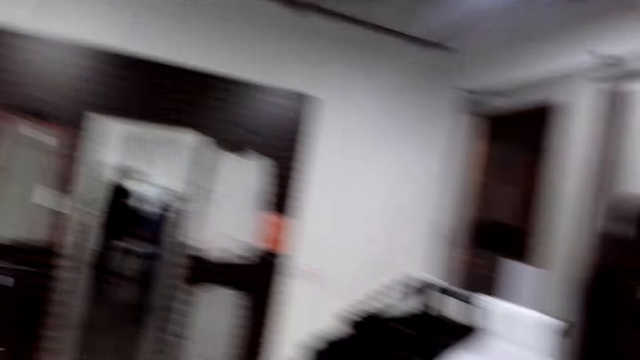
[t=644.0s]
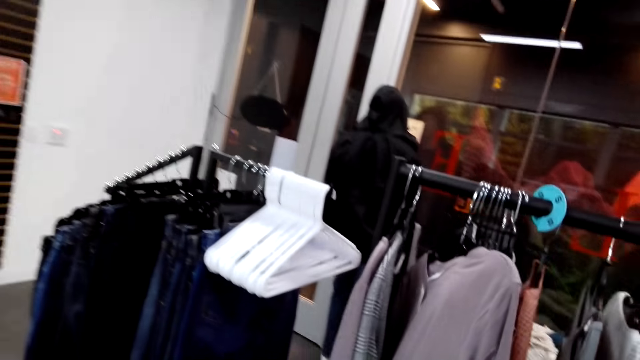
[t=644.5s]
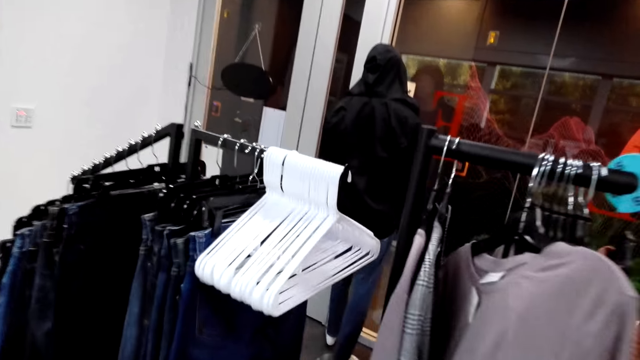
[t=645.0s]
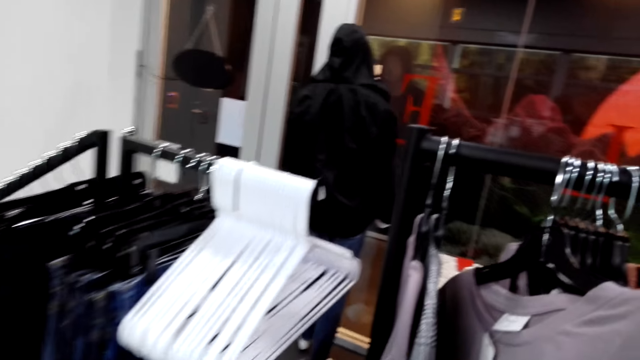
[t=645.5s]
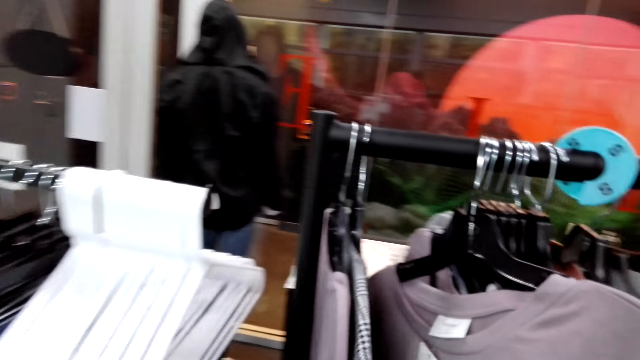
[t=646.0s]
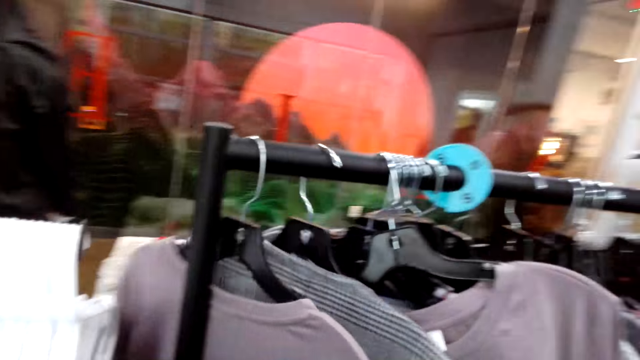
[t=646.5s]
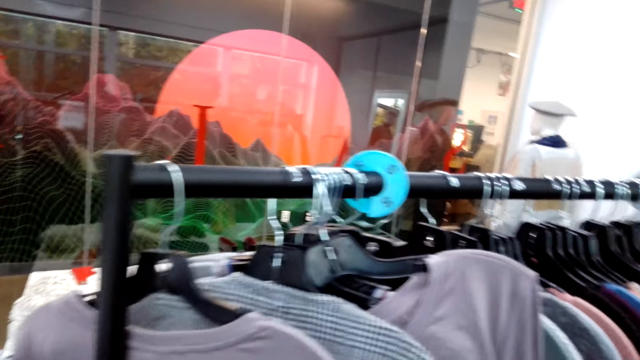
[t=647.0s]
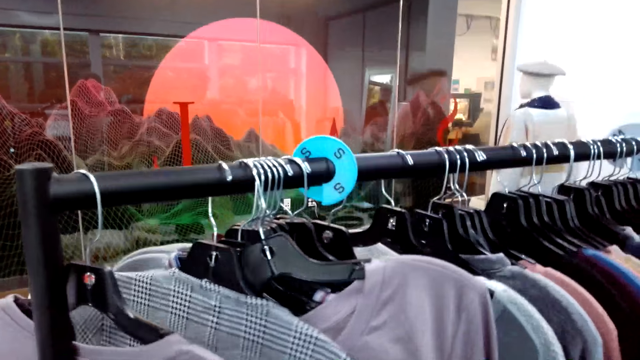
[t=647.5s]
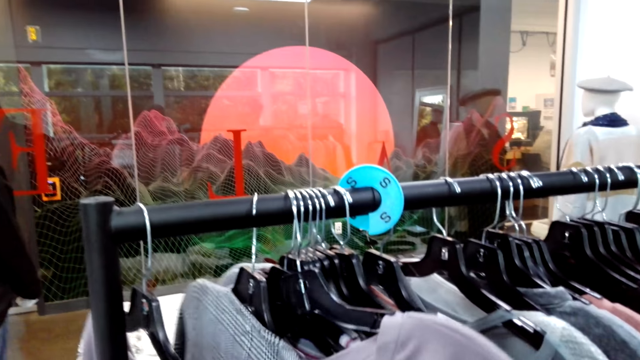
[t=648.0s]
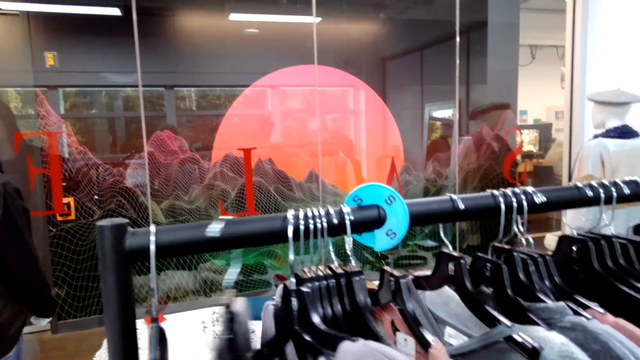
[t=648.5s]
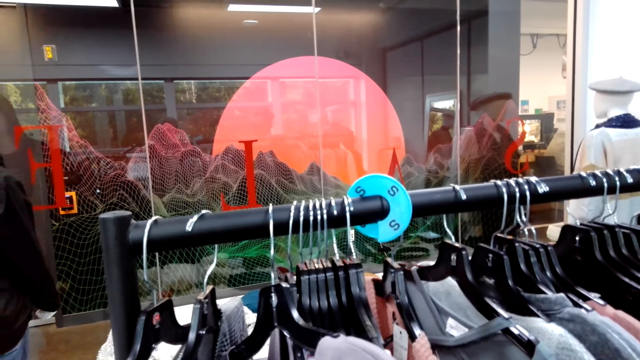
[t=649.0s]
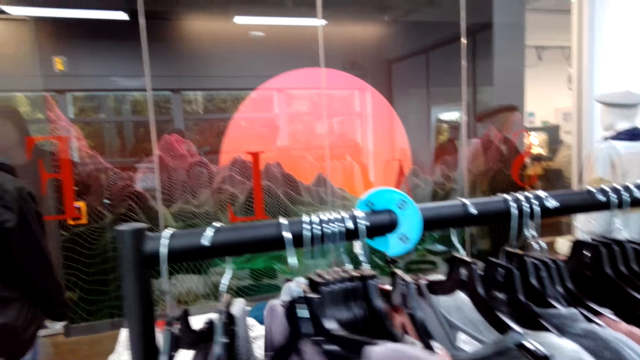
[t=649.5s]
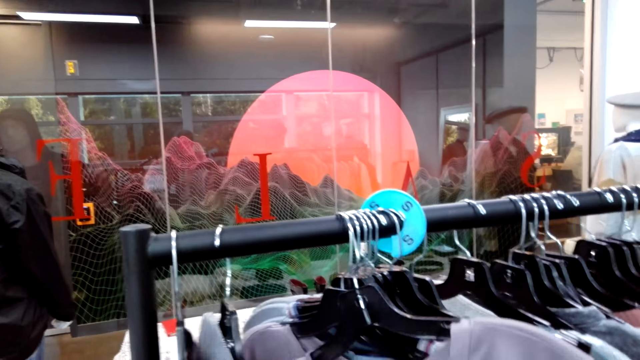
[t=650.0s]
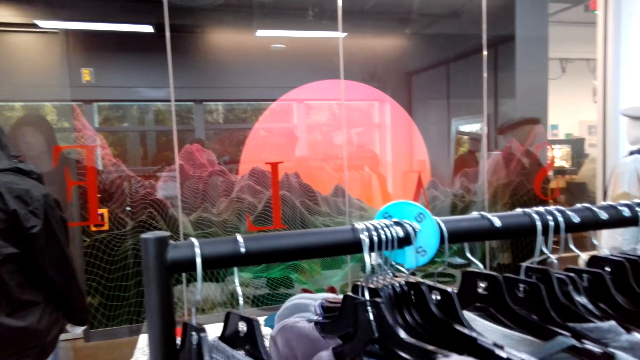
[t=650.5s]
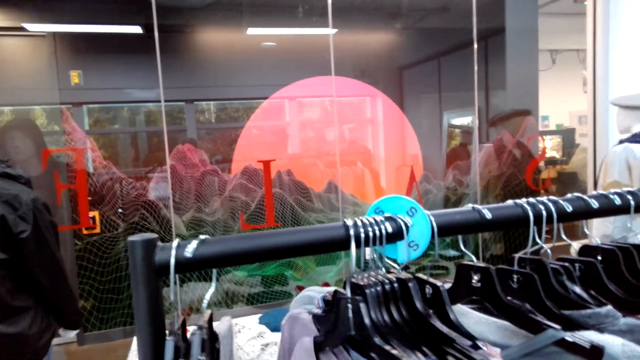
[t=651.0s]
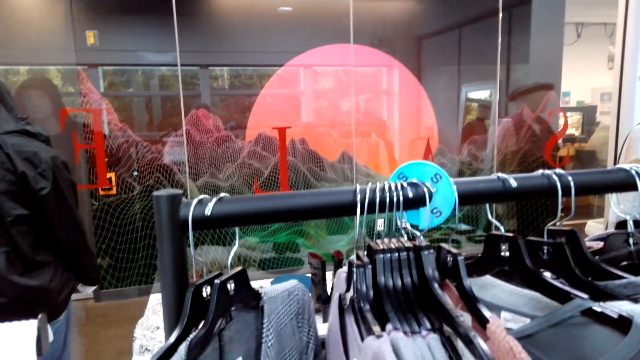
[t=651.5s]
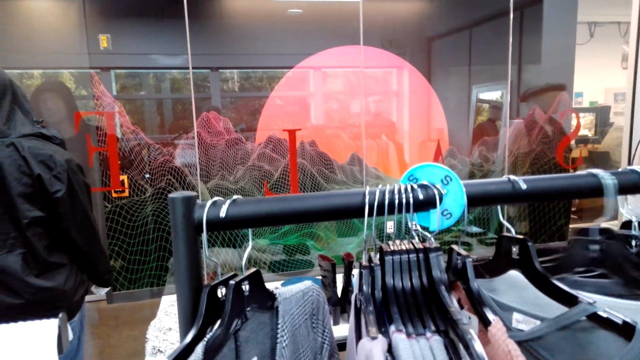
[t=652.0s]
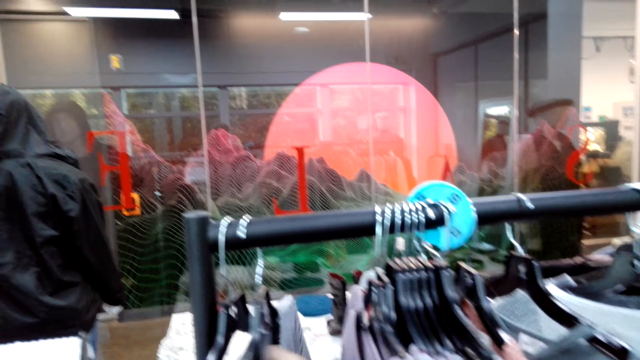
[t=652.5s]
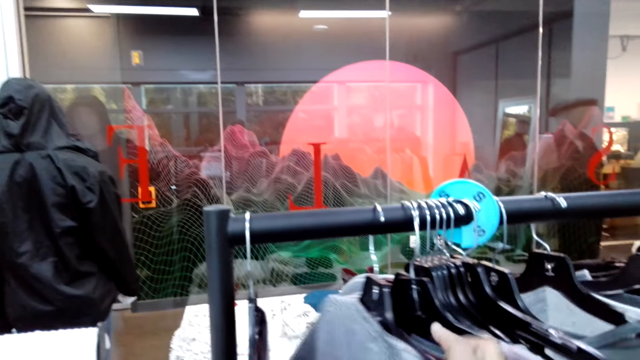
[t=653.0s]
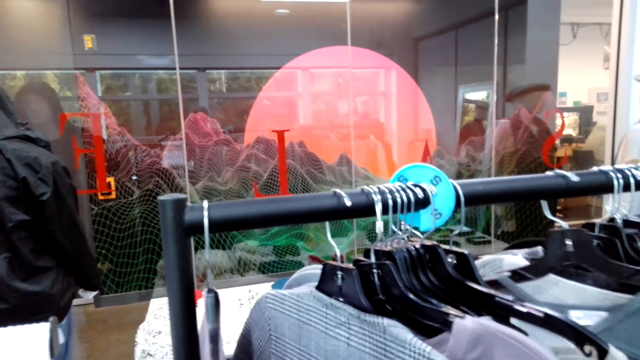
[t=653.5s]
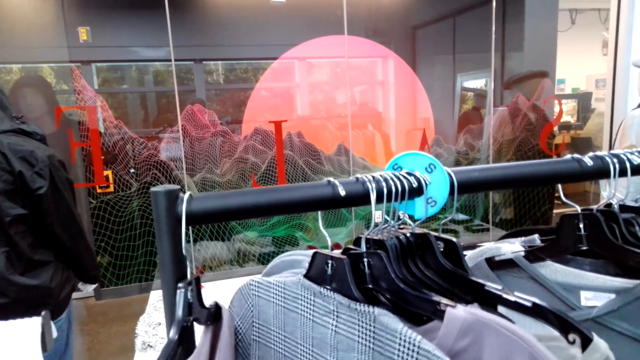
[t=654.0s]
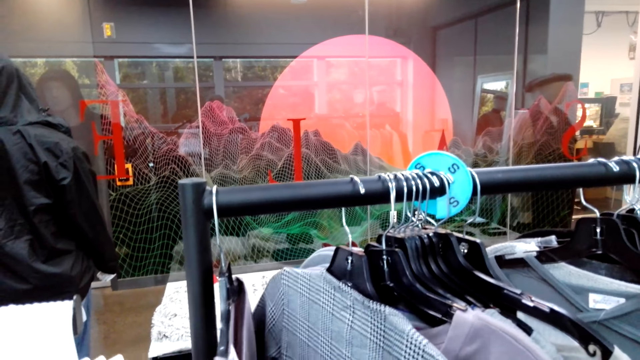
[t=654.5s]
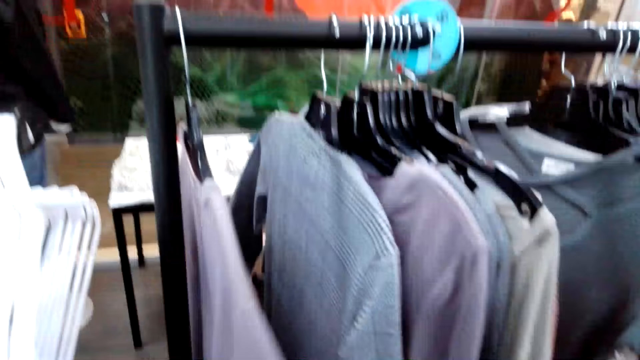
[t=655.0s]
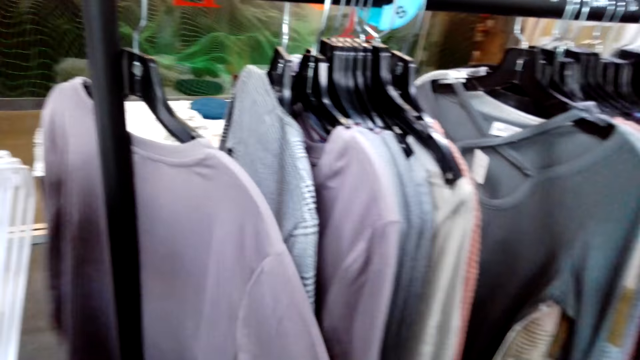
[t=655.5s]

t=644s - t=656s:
The camera wearer adjusts clothes on the hanging rod. They look at the hanged clothes. They push a hanged cloth.

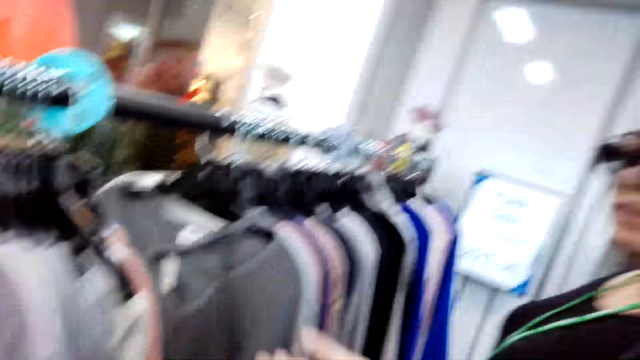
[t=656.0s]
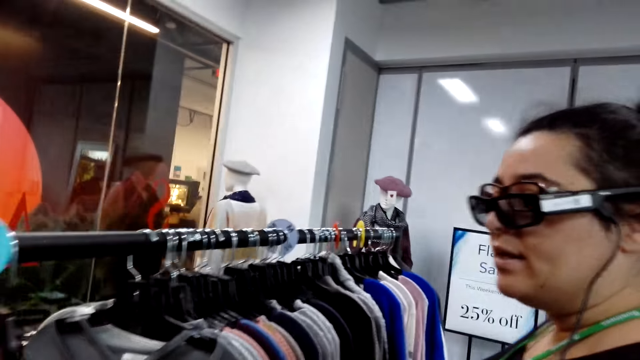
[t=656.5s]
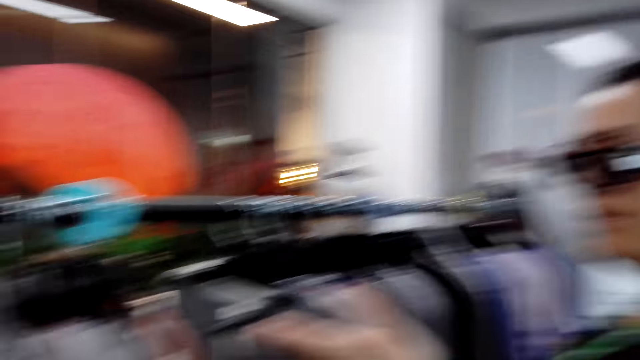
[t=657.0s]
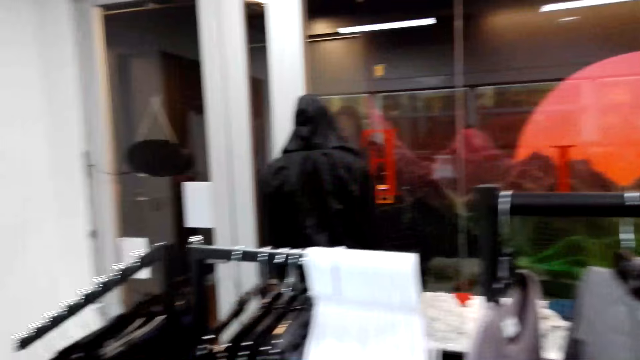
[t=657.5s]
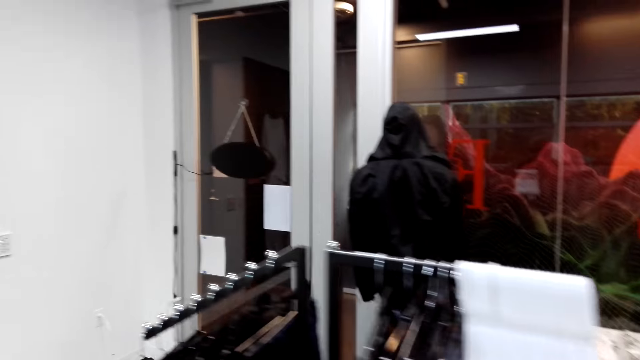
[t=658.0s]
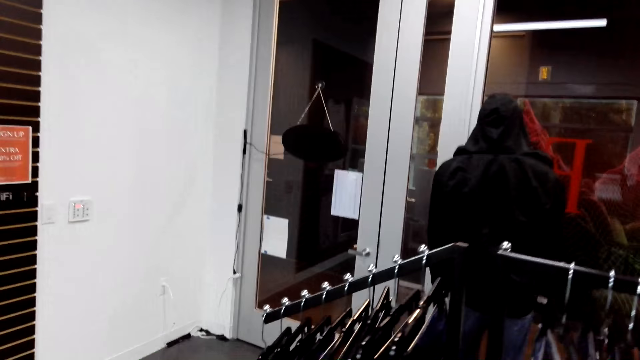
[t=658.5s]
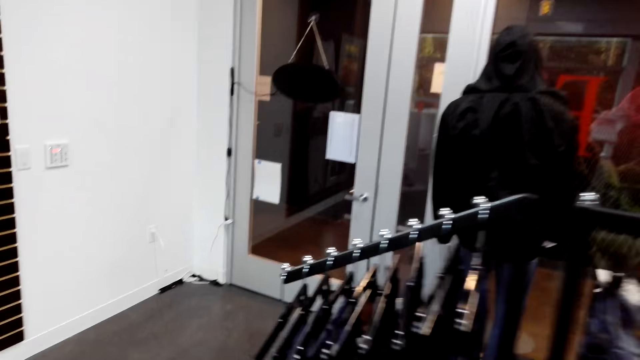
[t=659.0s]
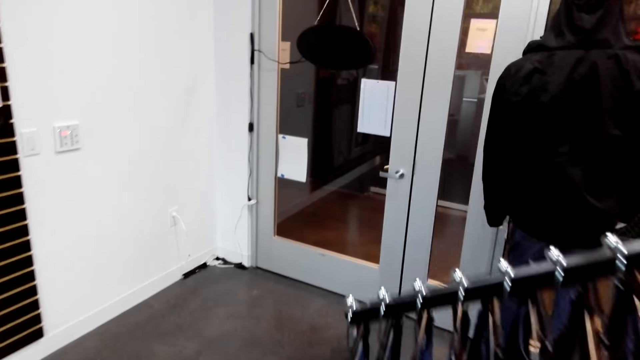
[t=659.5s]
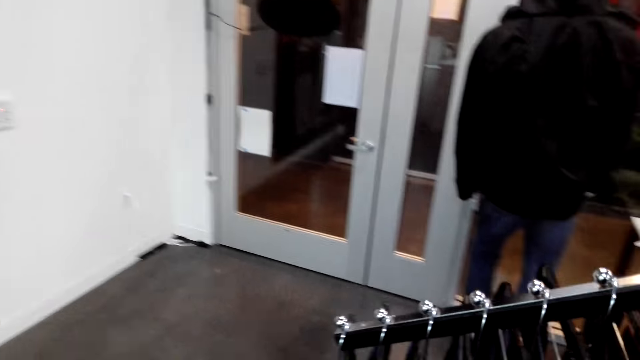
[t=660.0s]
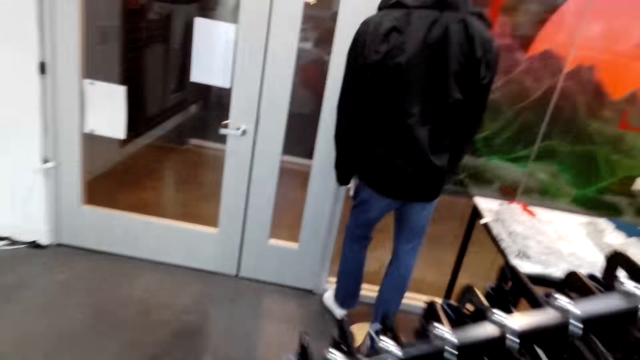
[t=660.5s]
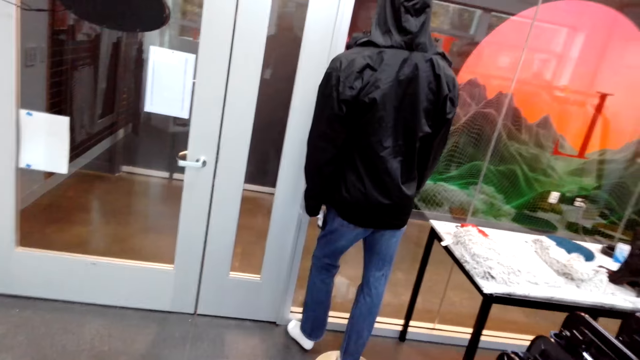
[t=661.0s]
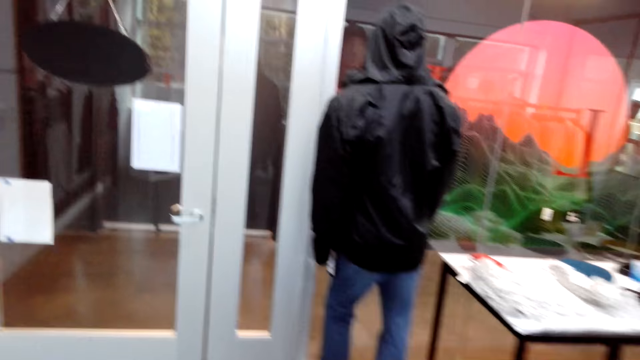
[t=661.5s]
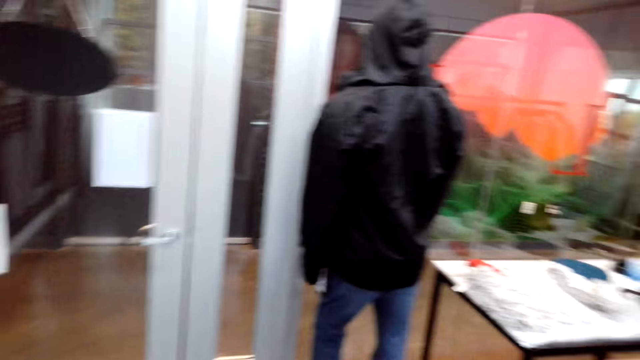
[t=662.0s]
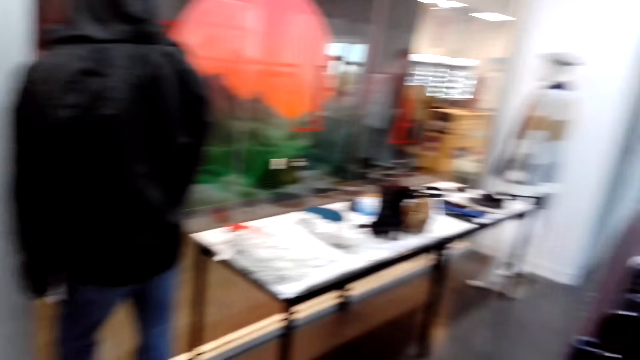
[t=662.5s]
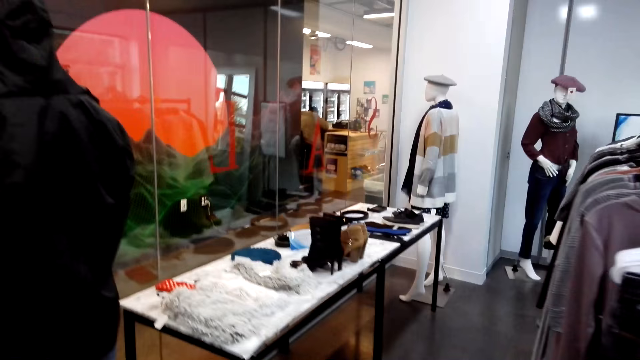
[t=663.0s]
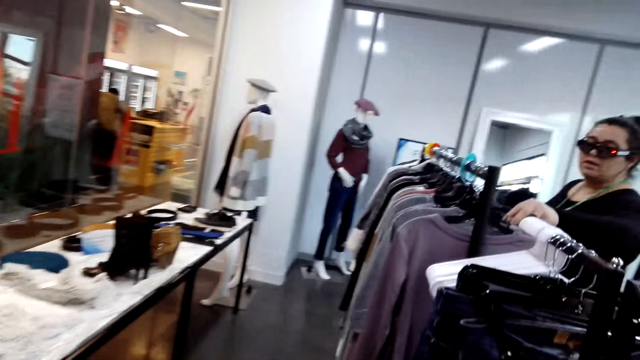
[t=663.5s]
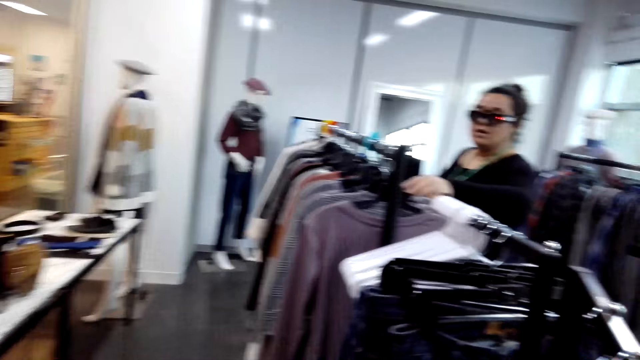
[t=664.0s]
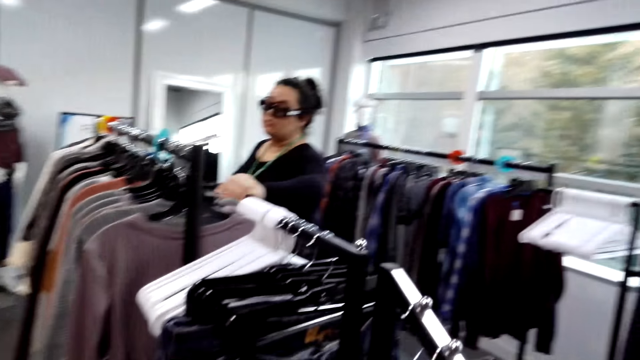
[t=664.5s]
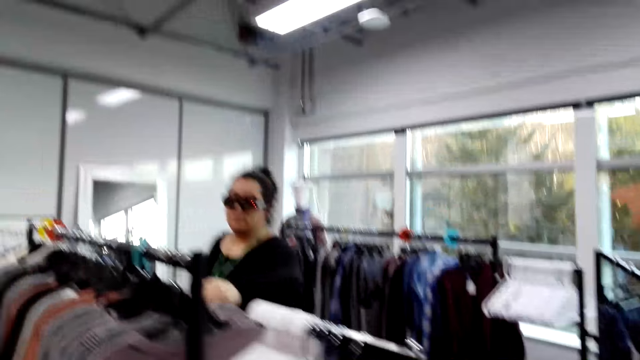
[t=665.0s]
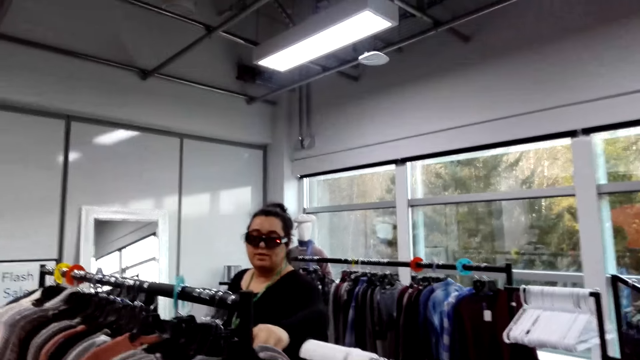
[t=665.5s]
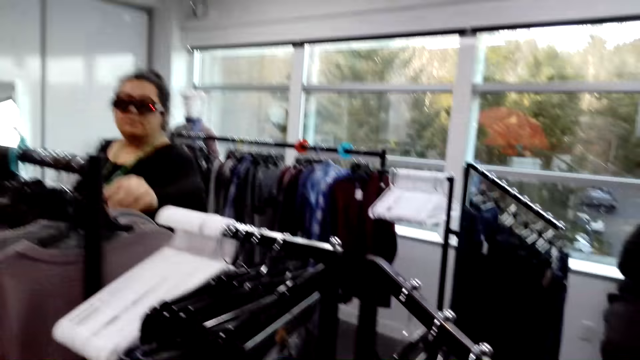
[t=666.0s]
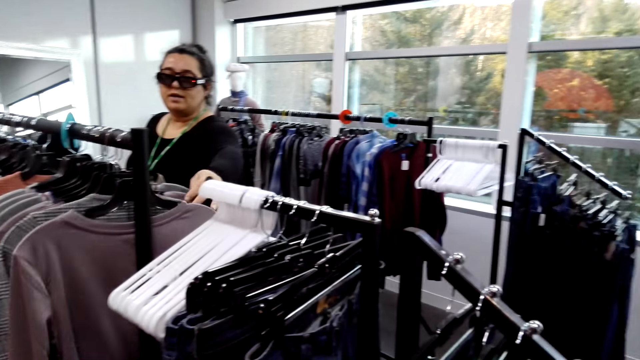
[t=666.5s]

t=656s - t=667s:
A lady talks to the camera wearer. The camera wearer walks around the supermarket.
